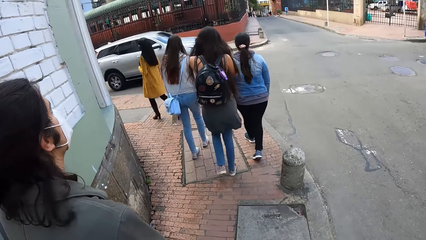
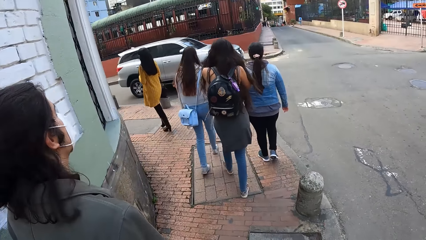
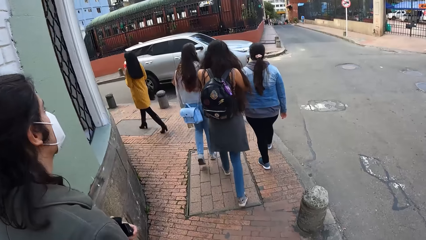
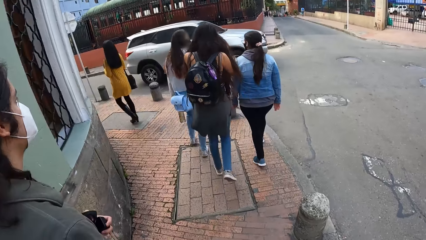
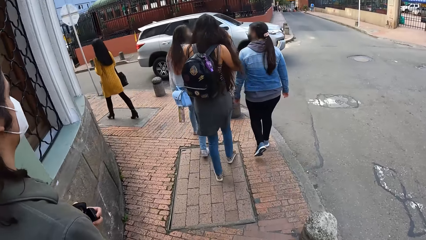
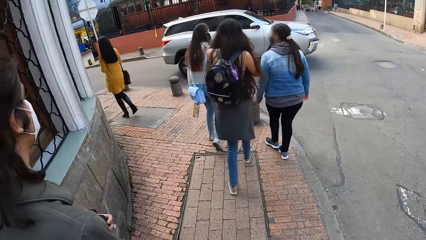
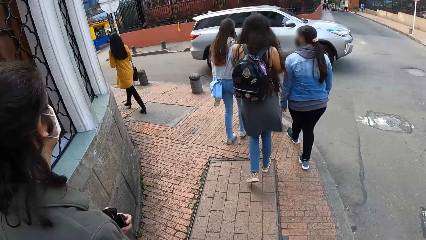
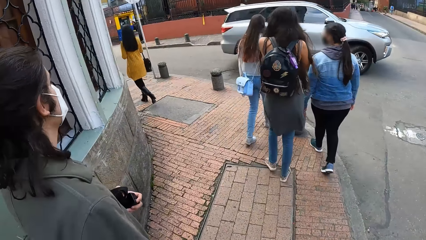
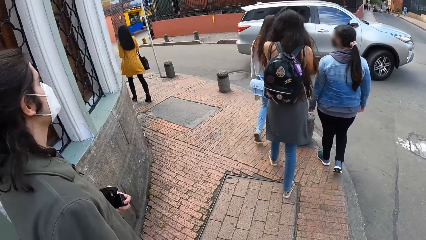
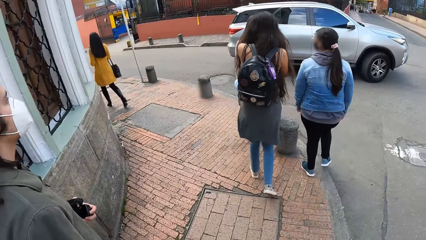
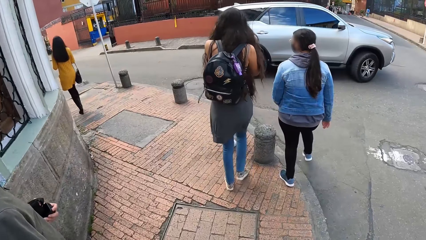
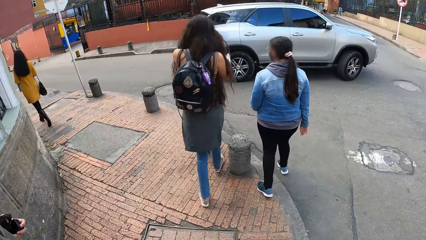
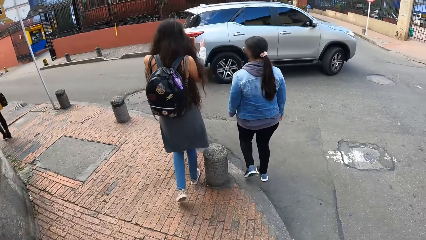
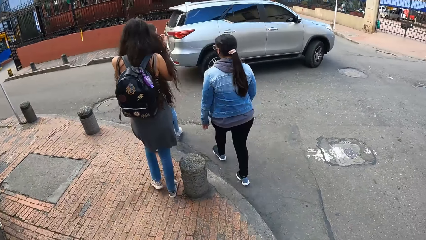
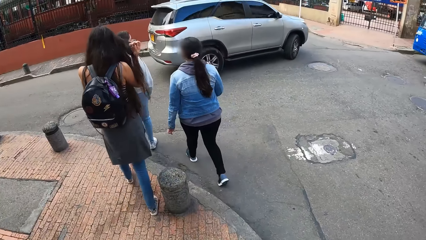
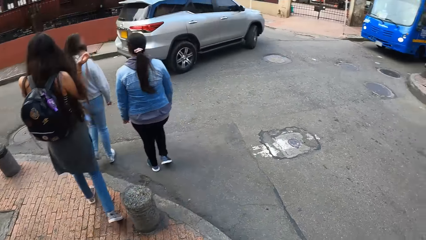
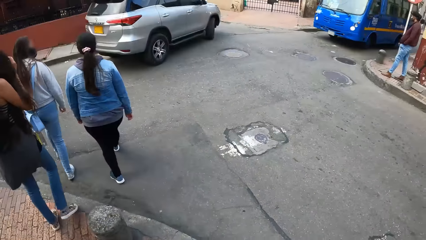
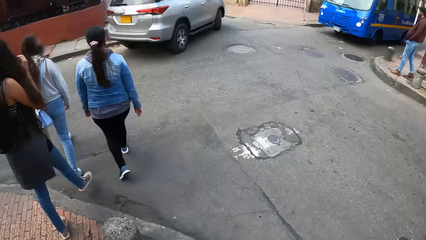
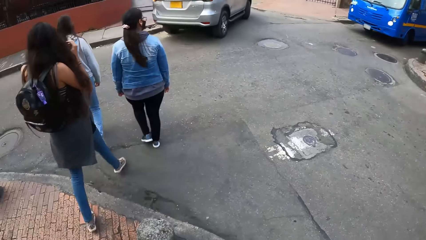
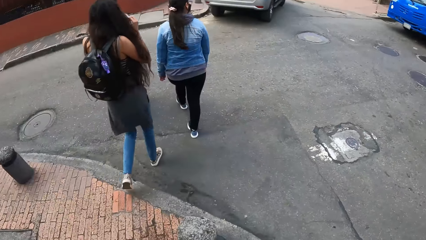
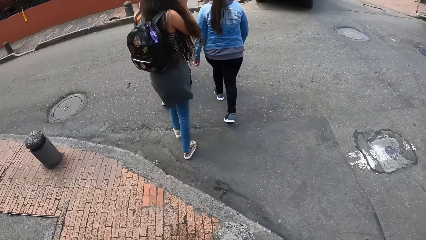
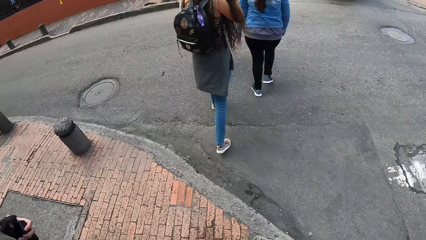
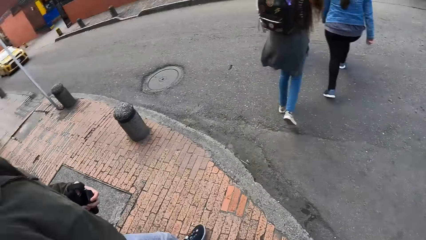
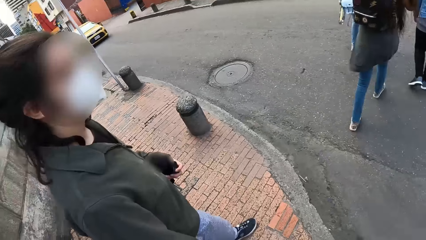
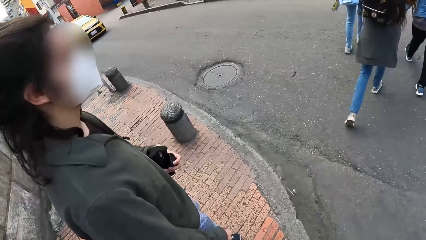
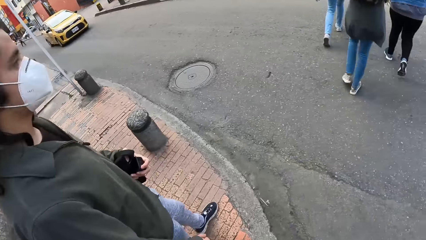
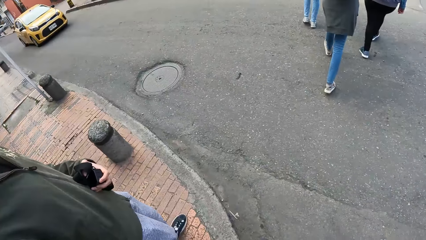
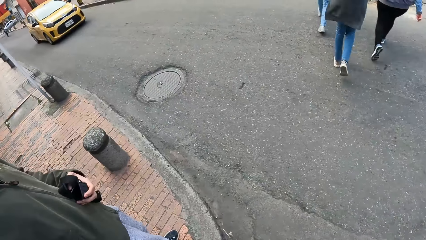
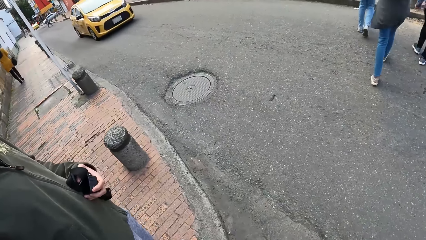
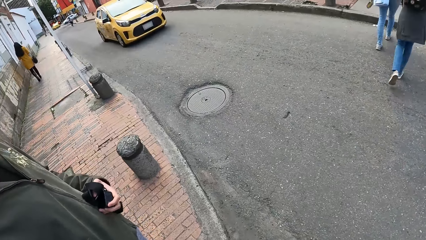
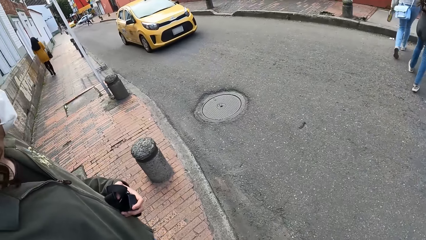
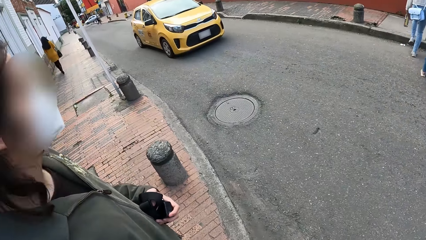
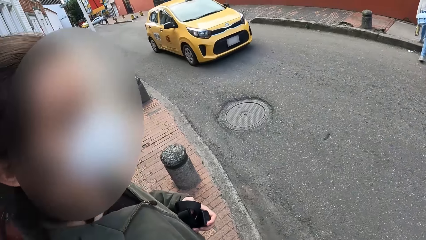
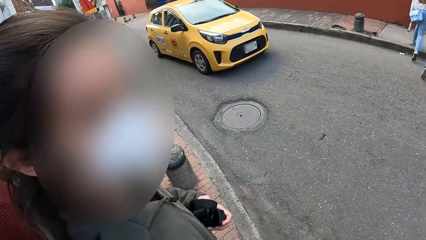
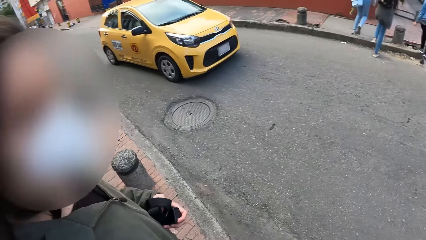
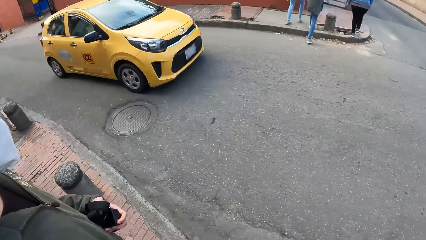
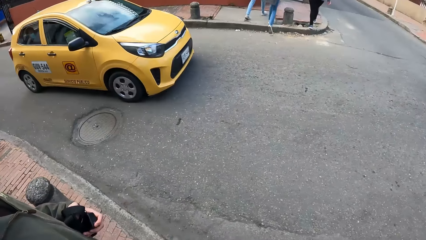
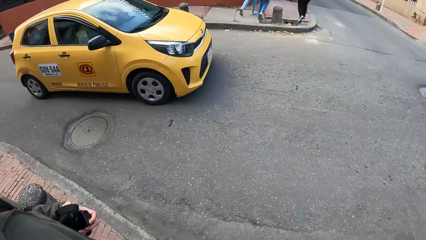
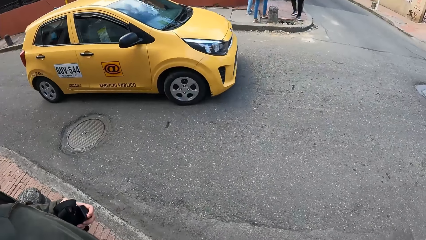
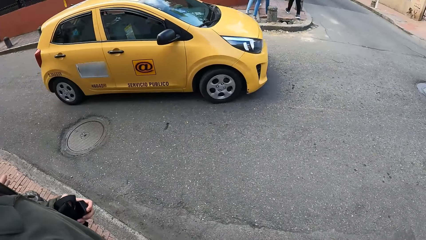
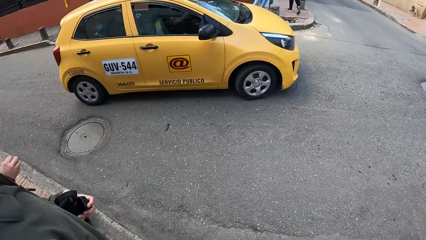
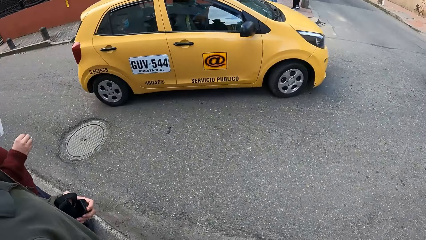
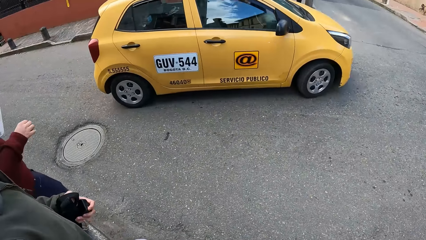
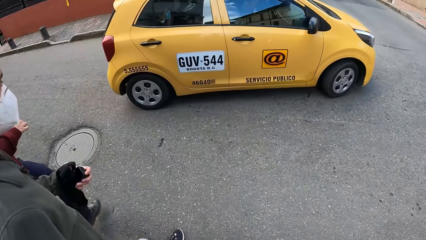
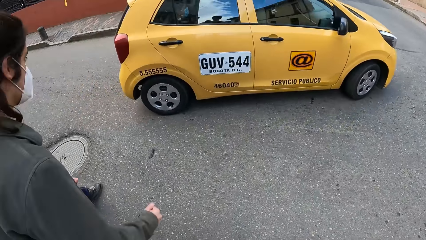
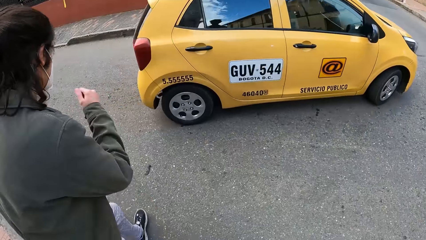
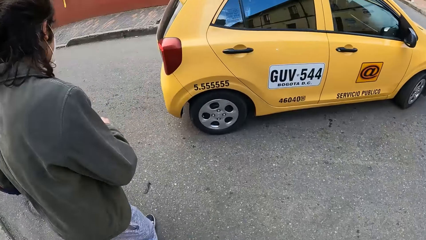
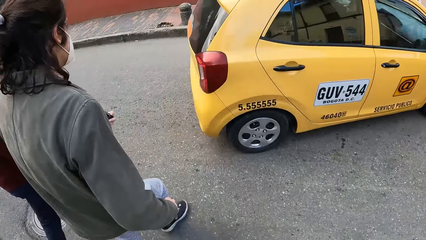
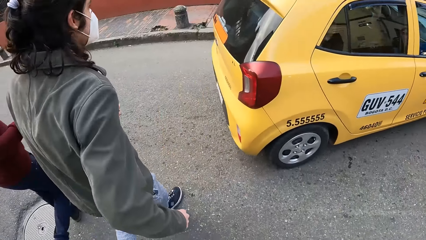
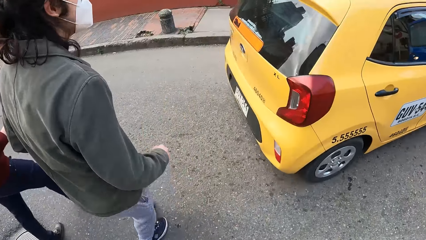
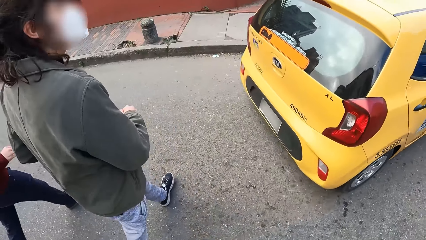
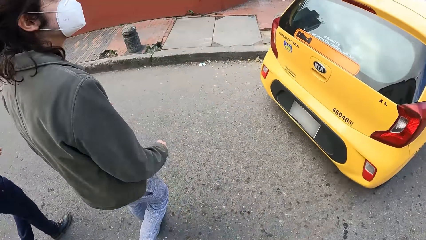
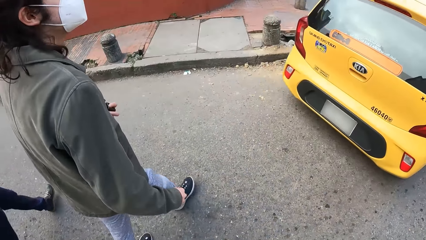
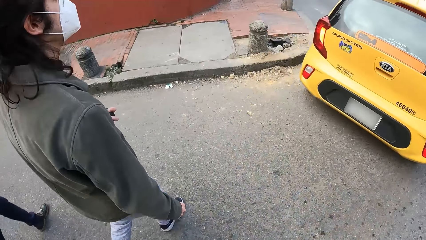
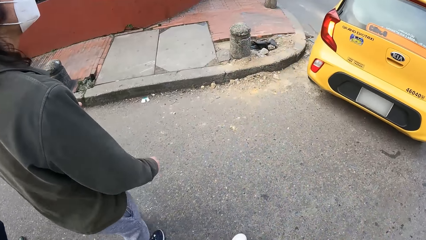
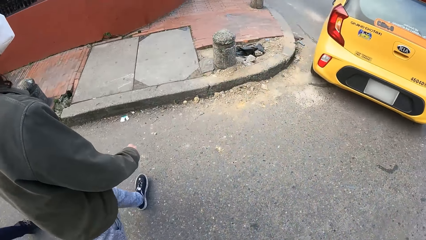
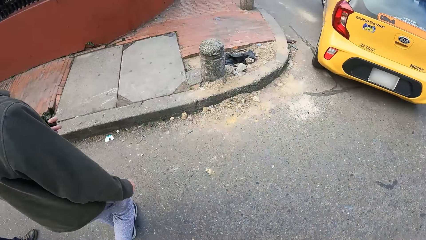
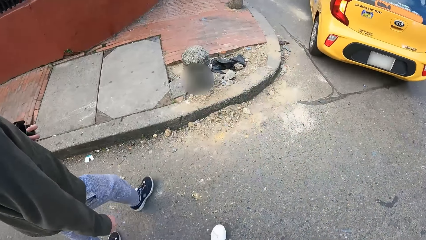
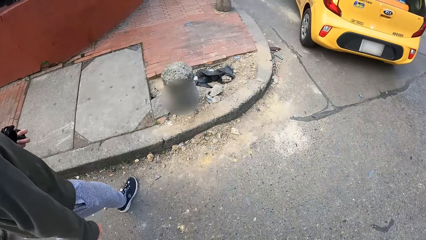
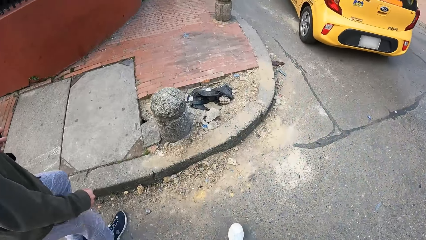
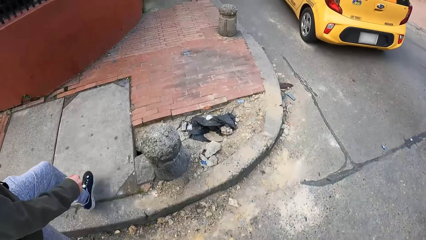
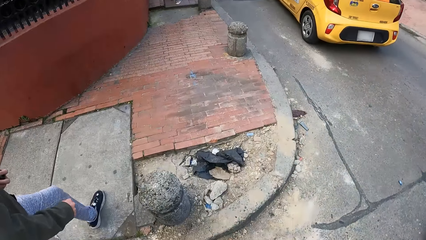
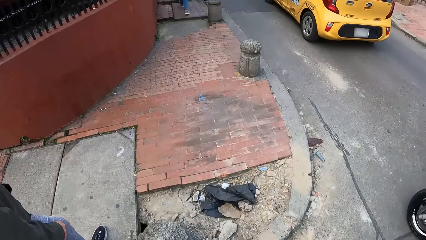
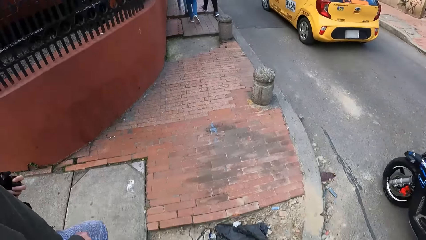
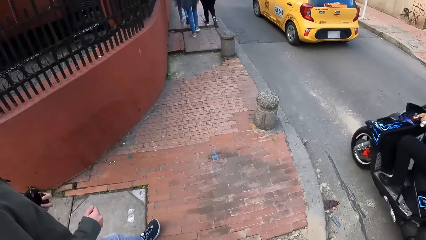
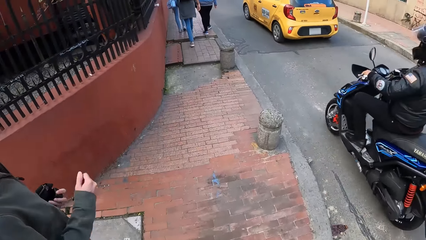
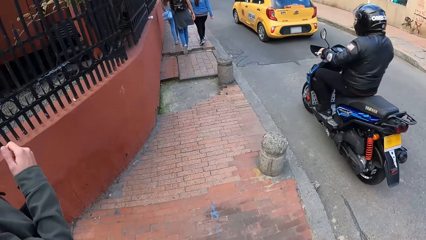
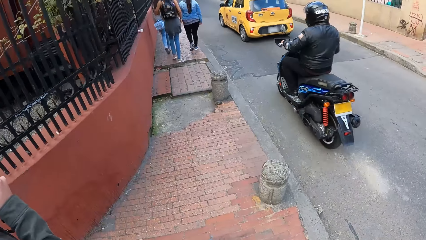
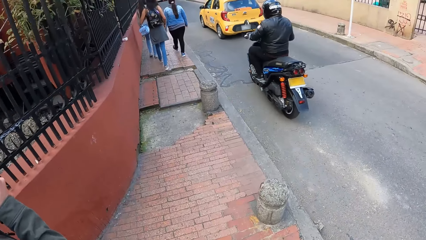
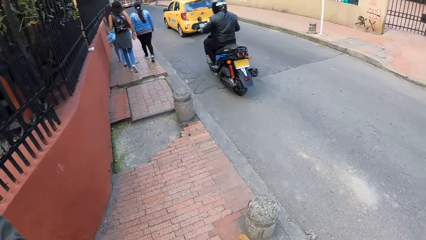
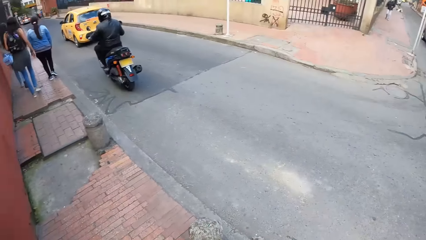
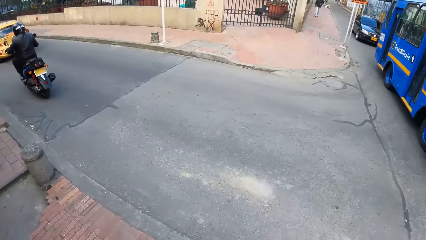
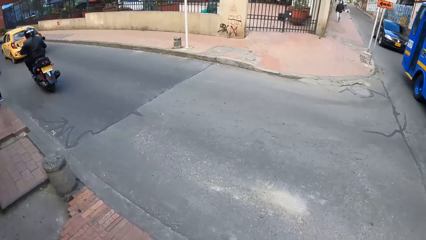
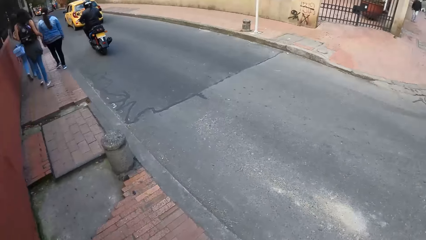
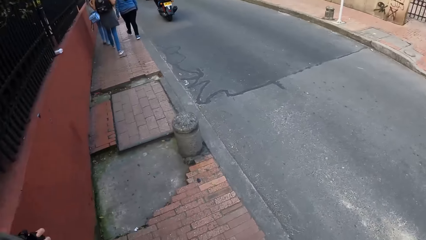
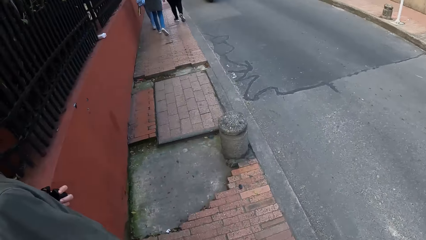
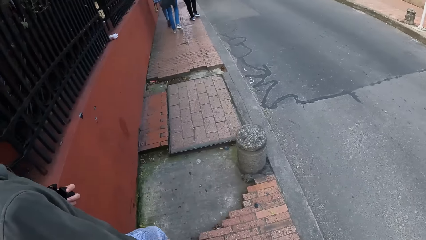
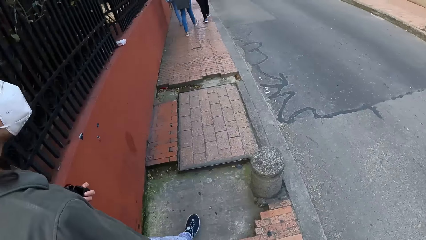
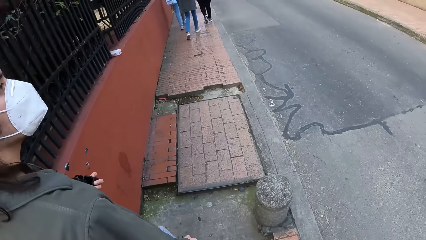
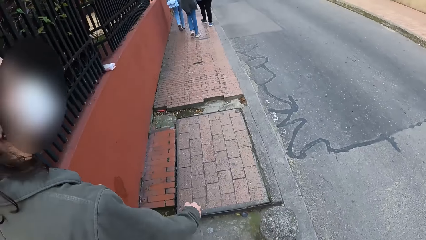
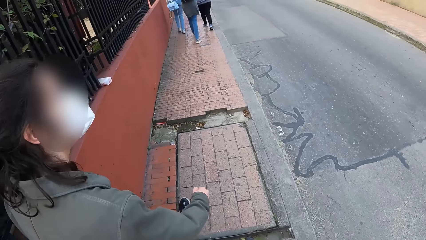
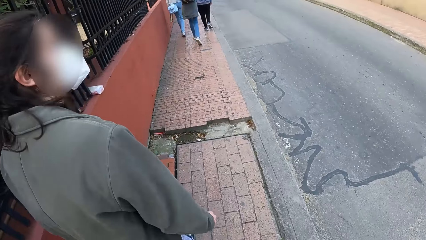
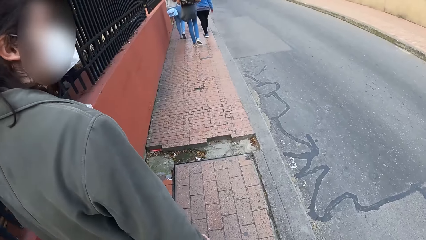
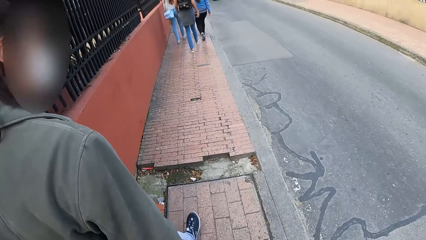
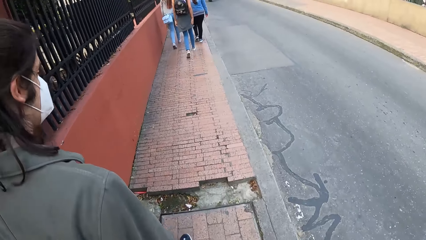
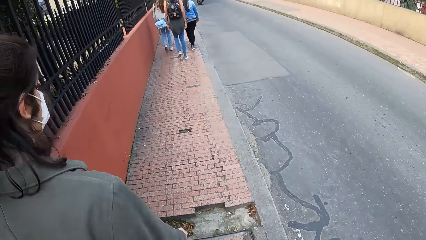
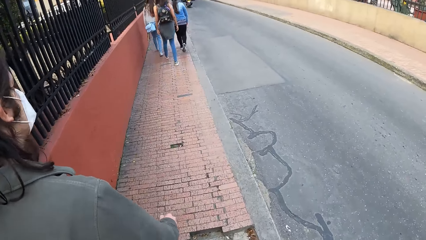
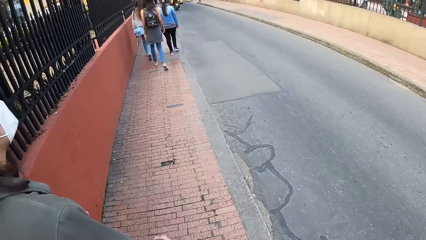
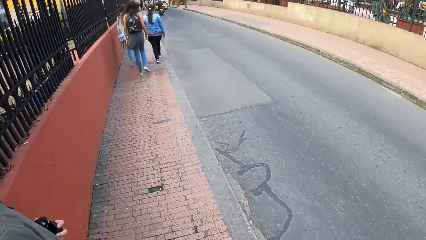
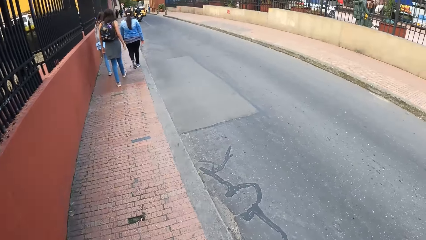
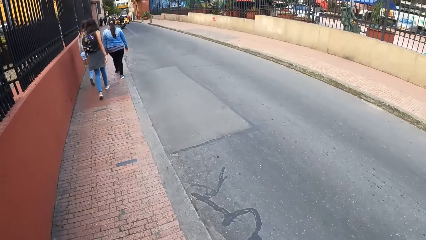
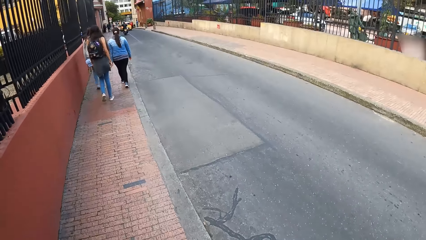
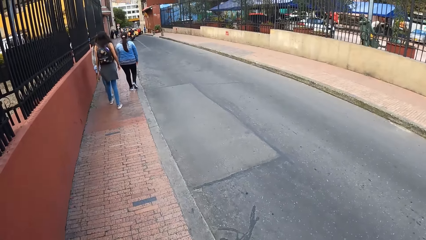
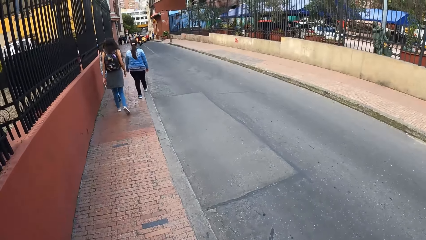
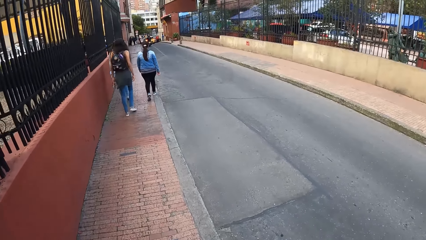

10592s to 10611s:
A woman crosses the road. Another woman crosses the road. Another woman crosses the road. The camera wearer stands on a sidewalk. A yellow car drives past the camera wearer. A man crosses the road. Another man crosses the road. The camera wearer walks on a road. They cross the road. The first man walks on the sidewalk. The first man touches his nose with his right hand.
